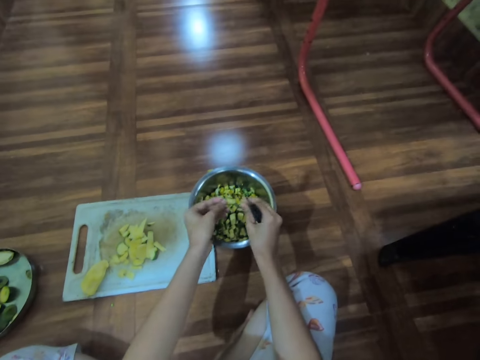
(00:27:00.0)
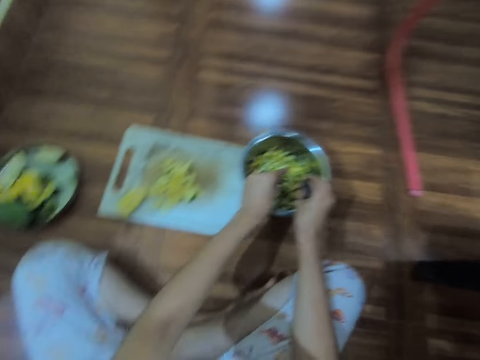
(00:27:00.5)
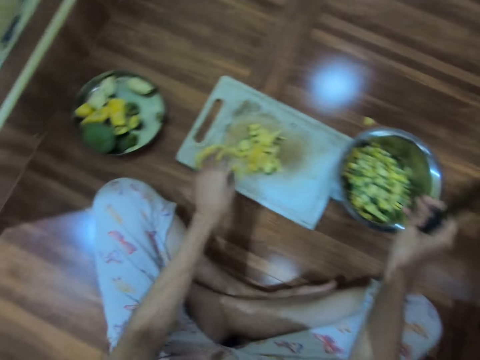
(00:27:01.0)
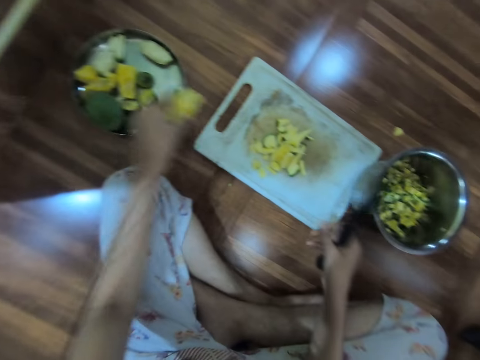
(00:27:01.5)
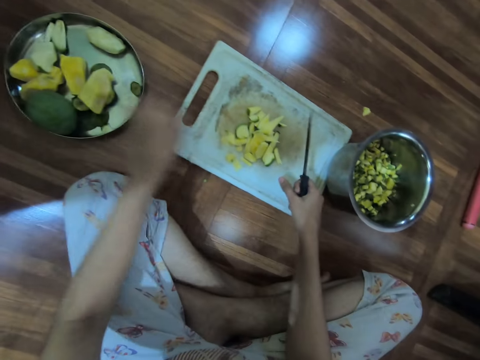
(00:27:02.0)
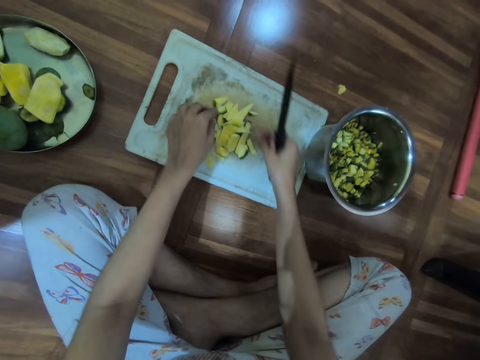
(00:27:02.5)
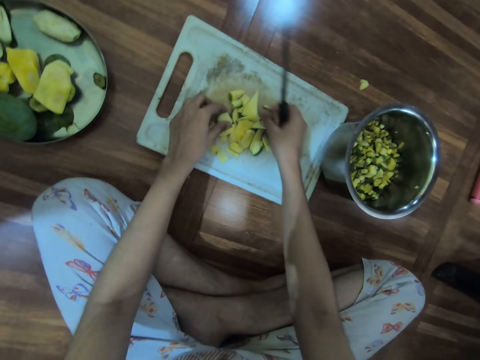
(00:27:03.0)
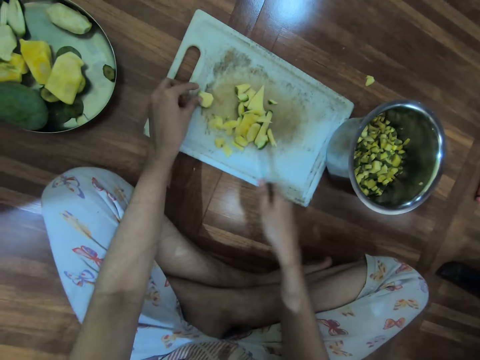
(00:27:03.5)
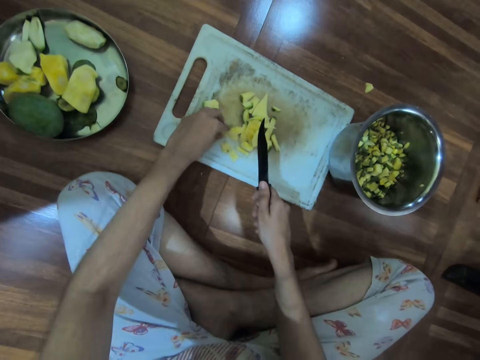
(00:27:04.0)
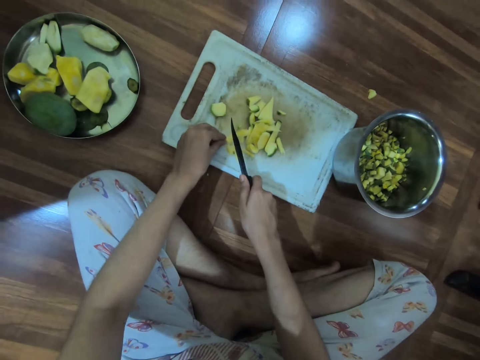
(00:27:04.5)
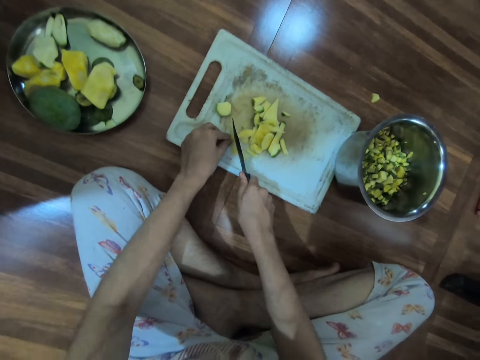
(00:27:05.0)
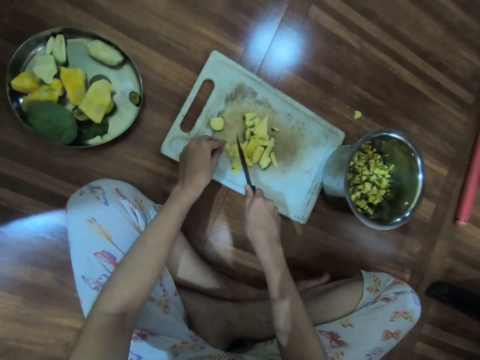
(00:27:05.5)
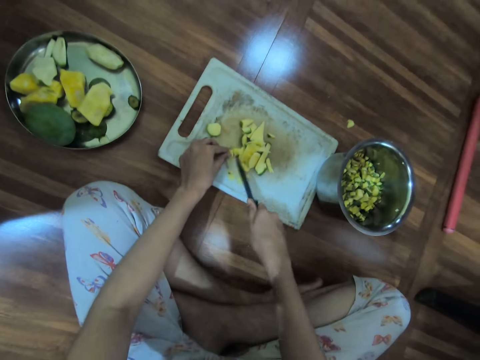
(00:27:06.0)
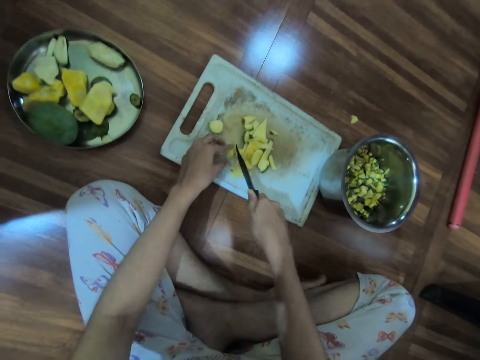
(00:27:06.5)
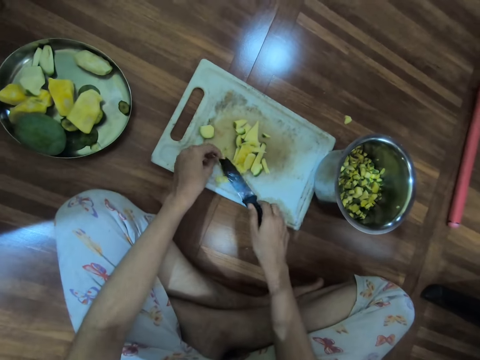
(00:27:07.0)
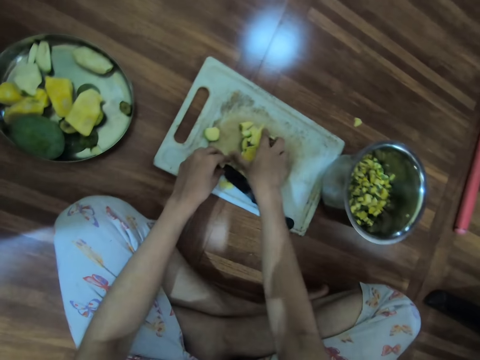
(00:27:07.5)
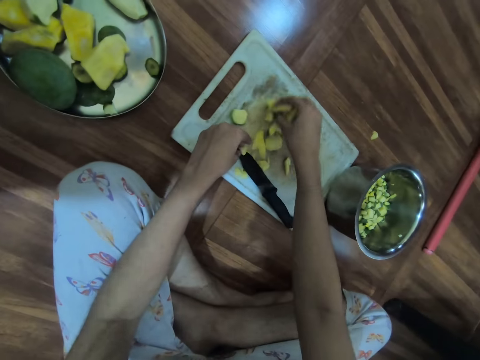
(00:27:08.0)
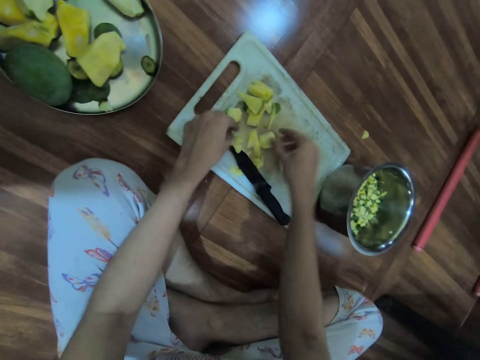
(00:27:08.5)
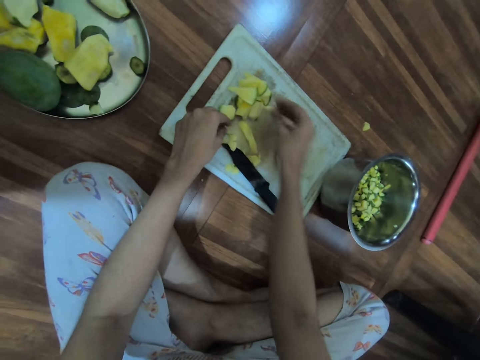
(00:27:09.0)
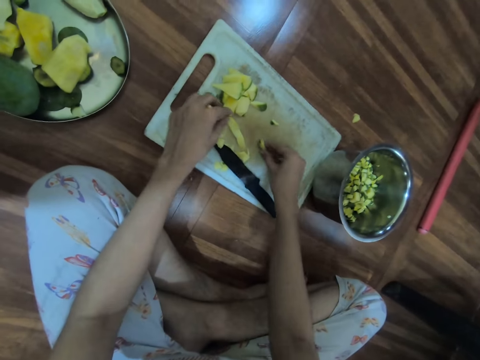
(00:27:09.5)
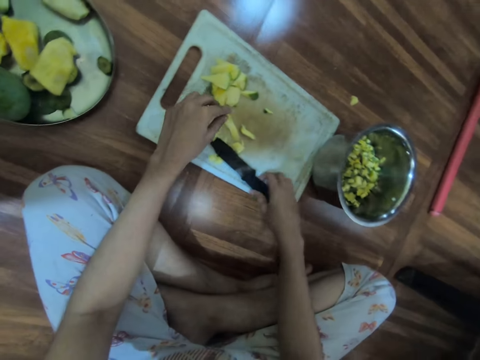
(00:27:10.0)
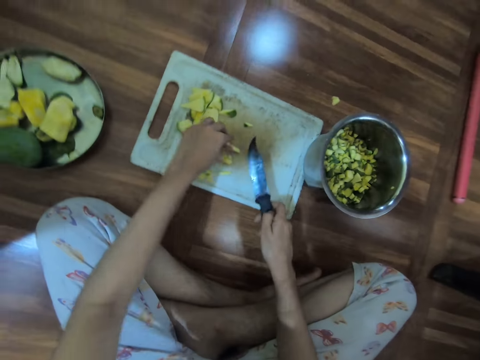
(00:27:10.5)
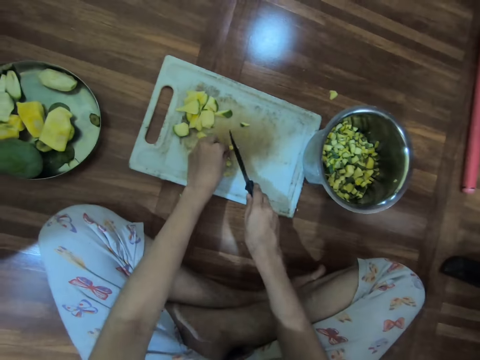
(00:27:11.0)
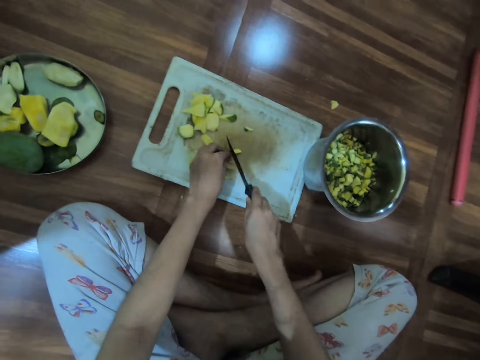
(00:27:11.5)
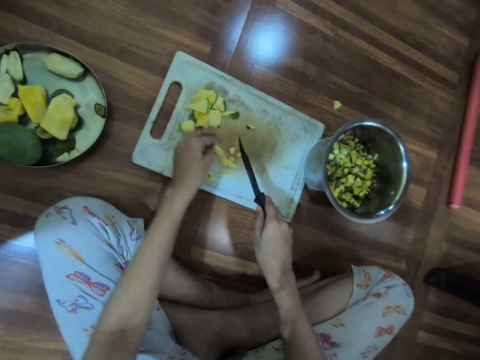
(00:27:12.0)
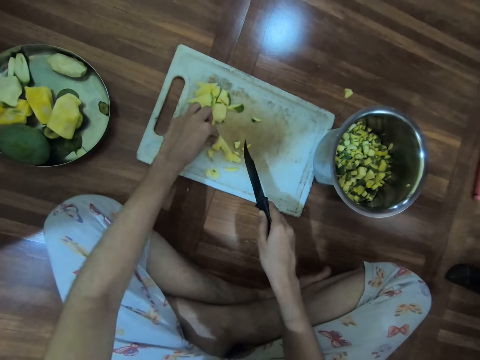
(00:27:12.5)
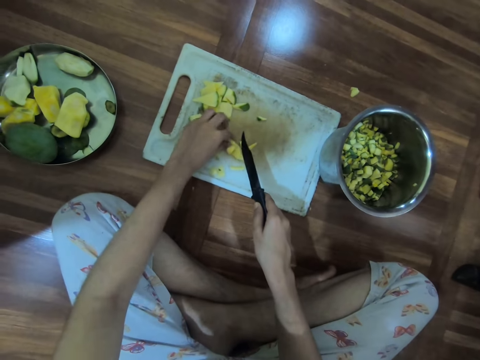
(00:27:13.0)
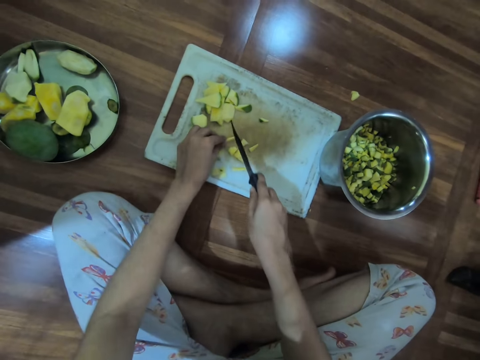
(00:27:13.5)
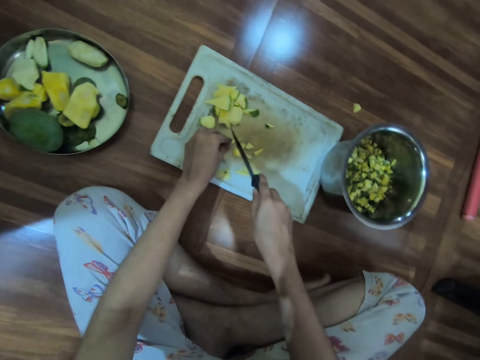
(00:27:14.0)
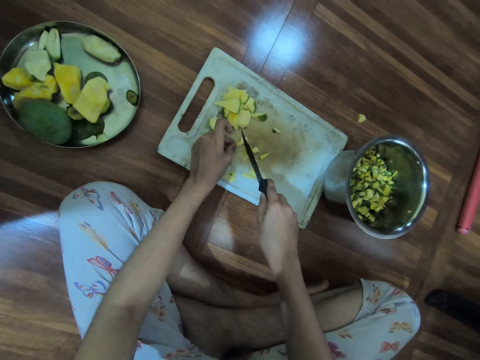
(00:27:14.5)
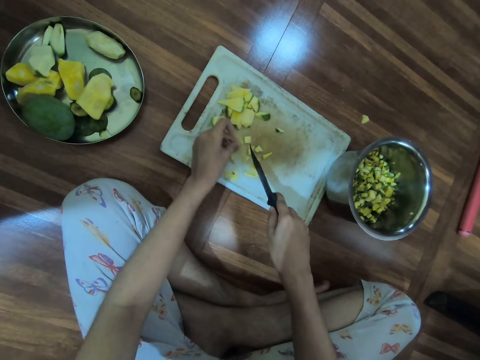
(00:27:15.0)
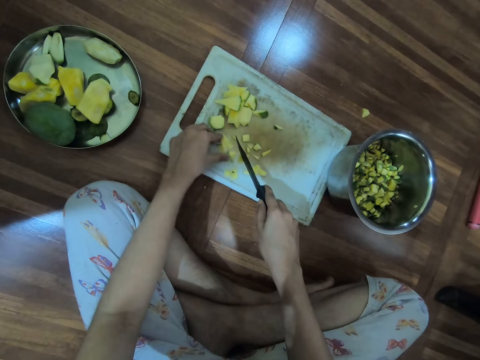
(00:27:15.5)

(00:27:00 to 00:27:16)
The camera wearer picks the mango on the tray with her left hand. She removes the mango seed. She drops the mango in her left hand on the plate on the floor. She dices the mango slices on the tray with the knife in her right hand. She touches the cut pieces. She places the knife in her right hand on the tray on the floor. She moves the mango slices on the tray with her right hand. She collects the pieces. She picks the knife on the tray with her right hand. She picks a slice of mango on the tray with her left hand. She slices the mango in her left hand on the tray with the knife in her right hand. She picks a slice of mango on the tray with her left hand. She slices the mango in her left hand on the tray with the knife in her right hand.

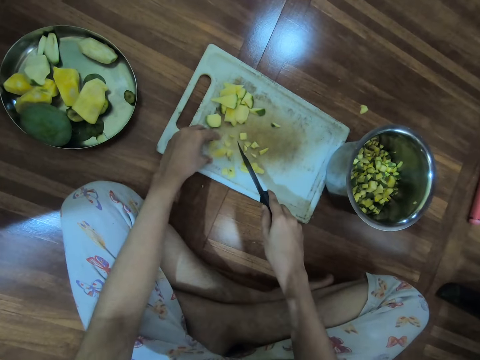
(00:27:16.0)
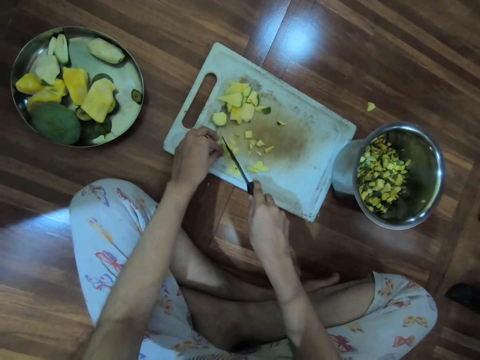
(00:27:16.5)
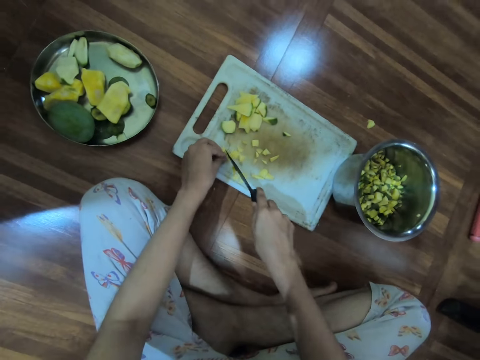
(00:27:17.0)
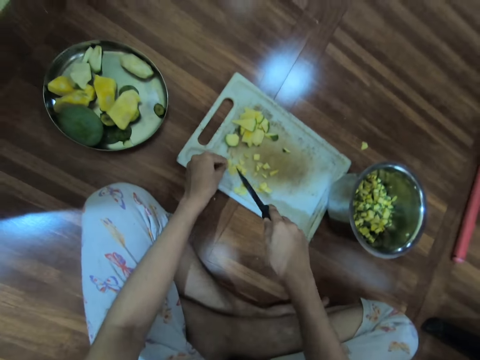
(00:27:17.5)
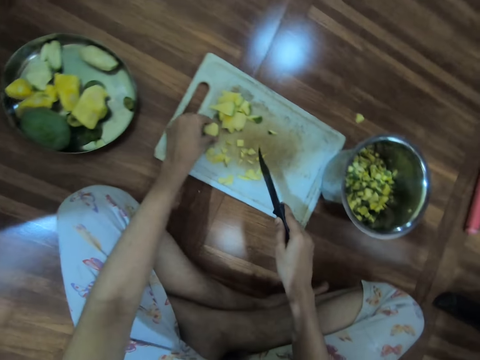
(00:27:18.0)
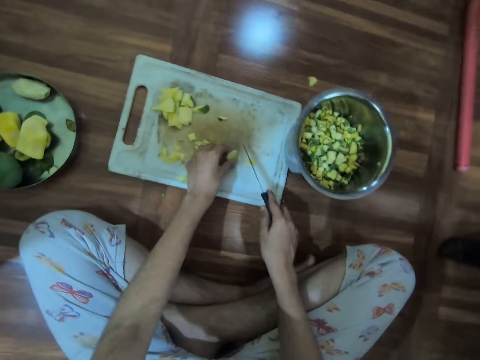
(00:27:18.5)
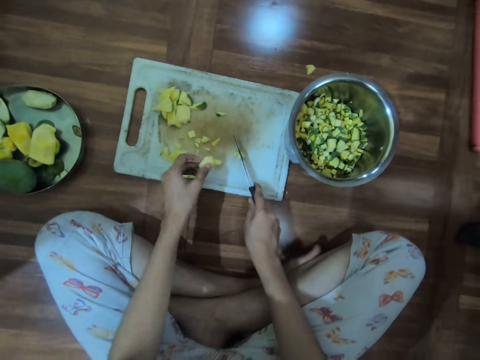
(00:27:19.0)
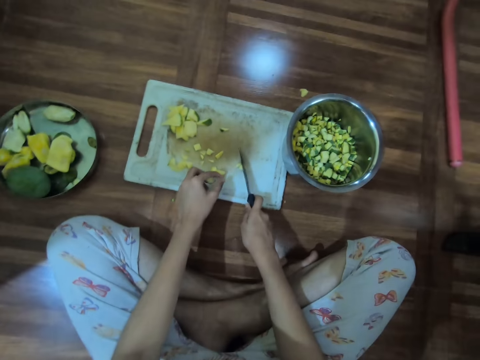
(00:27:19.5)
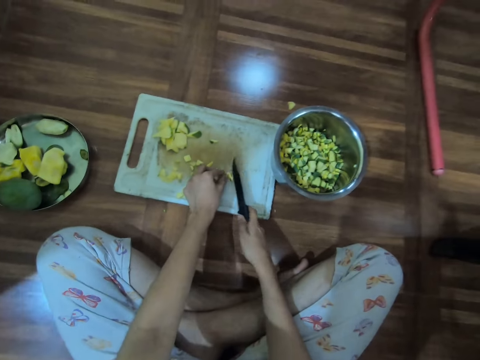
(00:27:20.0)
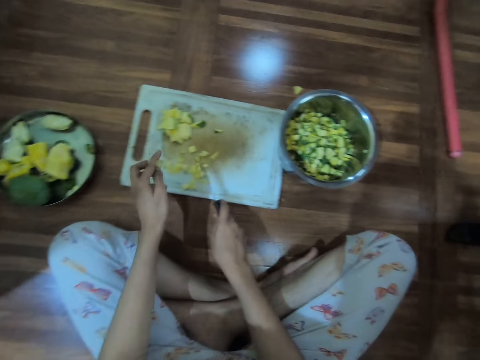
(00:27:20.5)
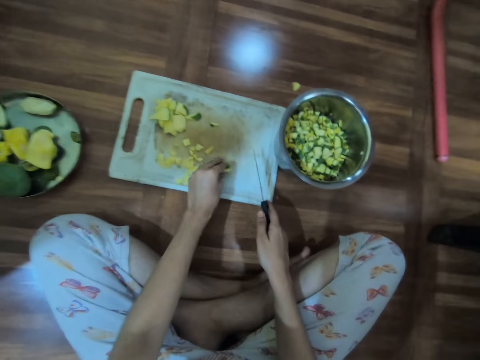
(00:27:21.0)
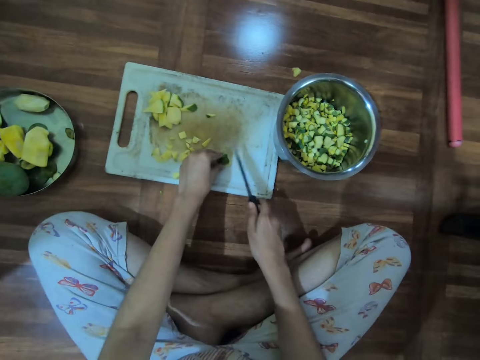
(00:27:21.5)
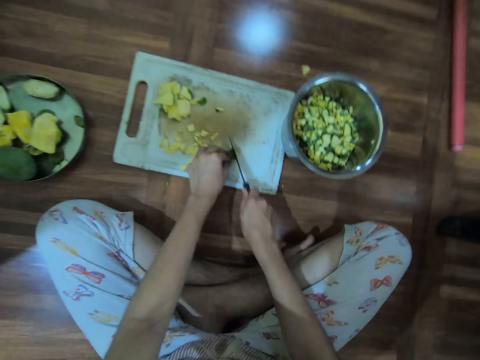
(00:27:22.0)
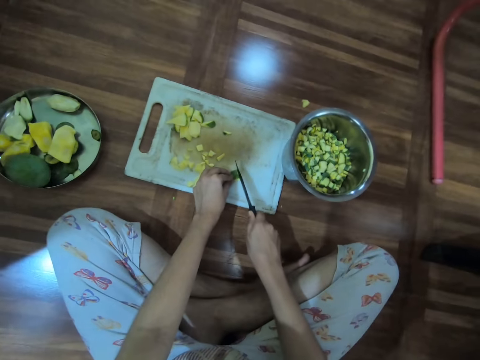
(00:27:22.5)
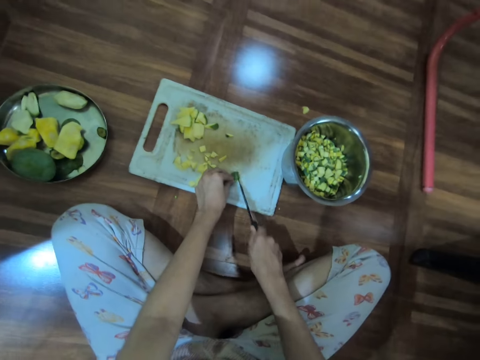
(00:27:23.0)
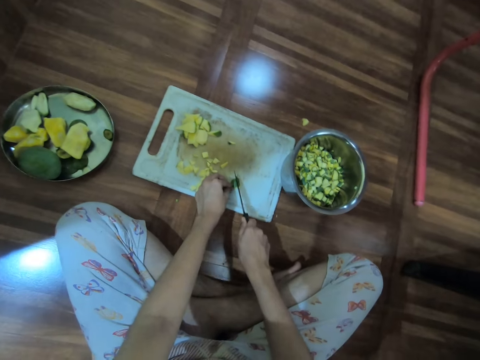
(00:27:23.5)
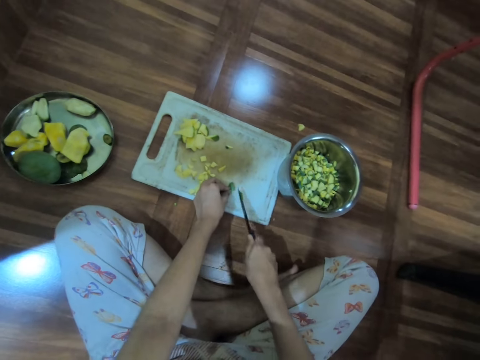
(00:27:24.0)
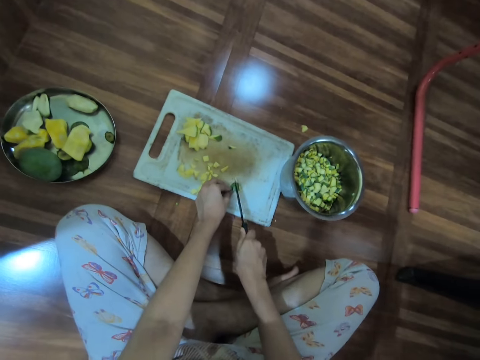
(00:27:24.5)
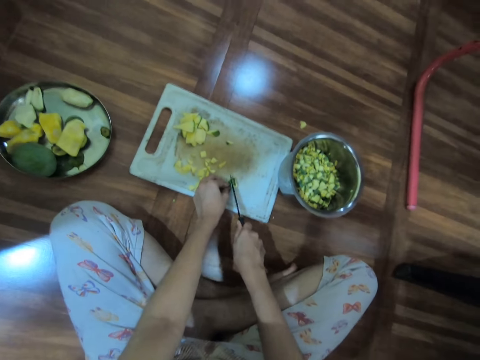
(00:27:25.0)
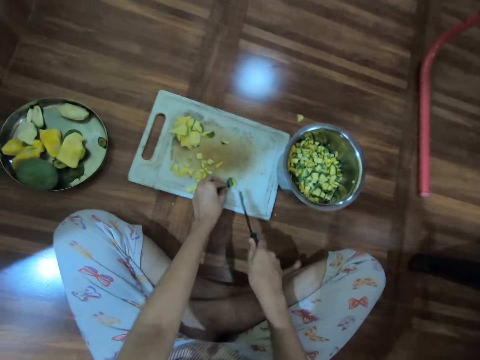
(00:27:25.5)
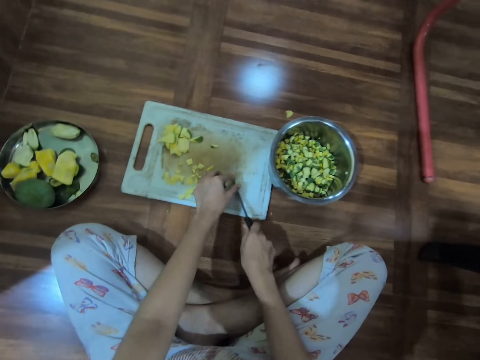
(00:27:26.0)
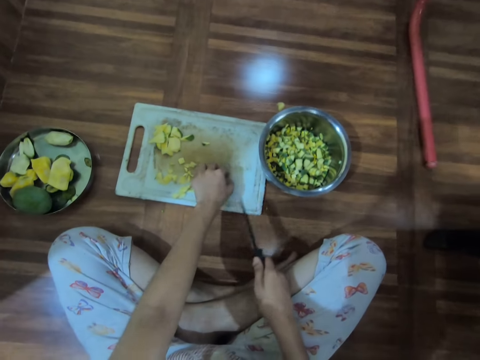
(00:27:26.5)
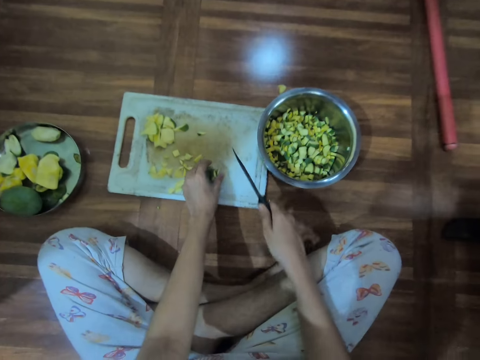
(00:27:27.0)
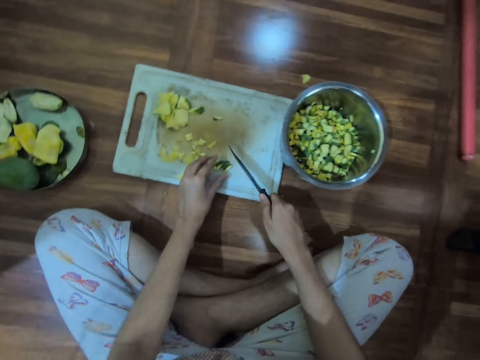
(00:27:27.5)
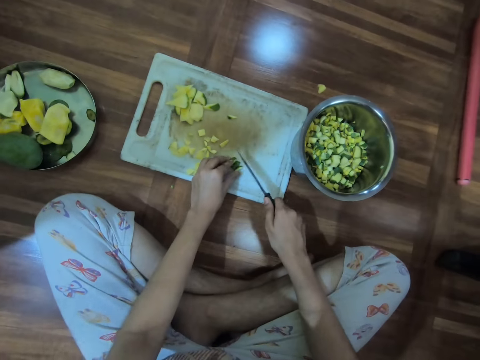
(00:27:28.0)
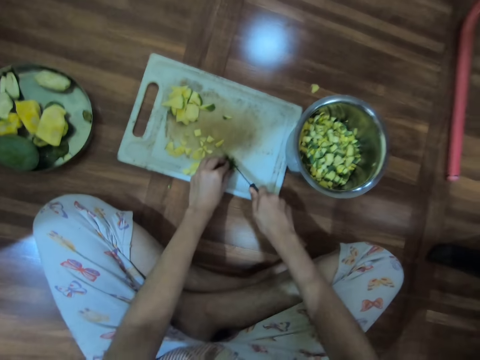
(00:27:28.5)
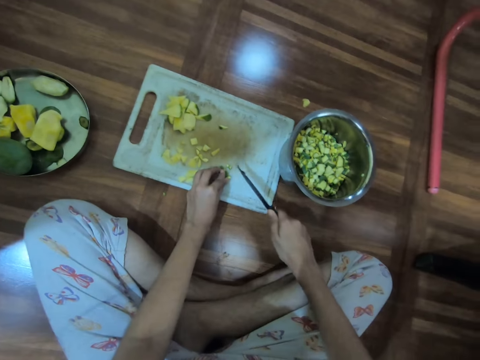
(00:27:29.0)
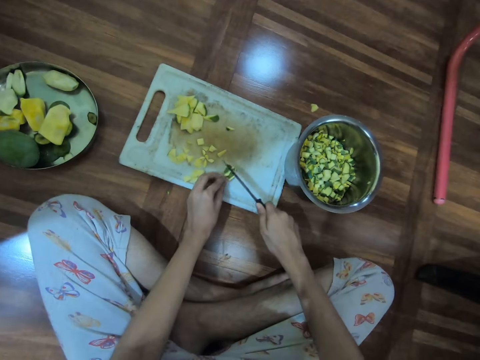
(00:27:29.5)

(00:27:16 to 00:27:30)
The camera wearer holds a chopped mango on the chopping board with her left hand. She chops the chopped mango on the chopping board with the knife in her right hand. She picks the chopped mango from the chopping board with her left hand and places the chopped mango on the chopping board with her left hand. She chops the chopped mango on the chopping board with the knife in her right hand. She holds the chopped mango on the chopping board with her left hand. She moves the chopped mango on the chopping board with the knife in her right hand. She places the chopped mango on the chopping board with her left hand. She chops the chopped mango on the chopping board with the knife in her right hand. She holds the chopped mango on the chopping board with her left hand and turns the chopped mango on the chopping board with her left hand. She chops the chopped mango on the chopping board with the knife in her right hand.
